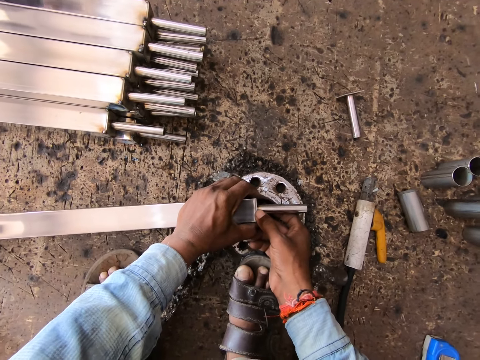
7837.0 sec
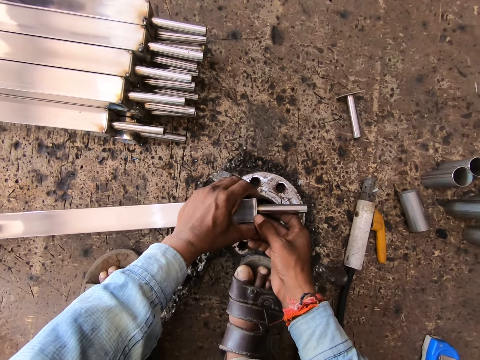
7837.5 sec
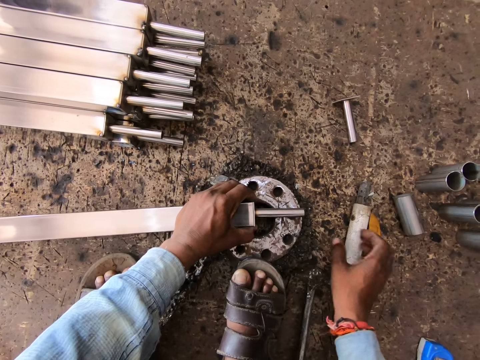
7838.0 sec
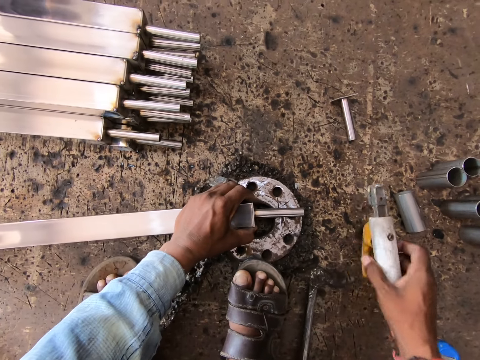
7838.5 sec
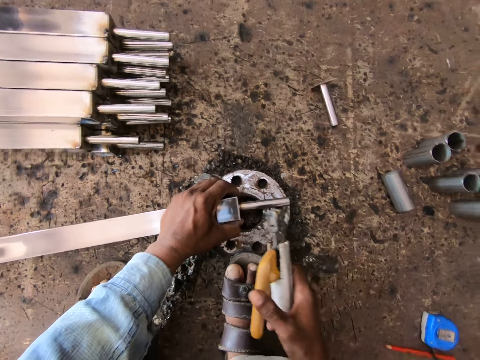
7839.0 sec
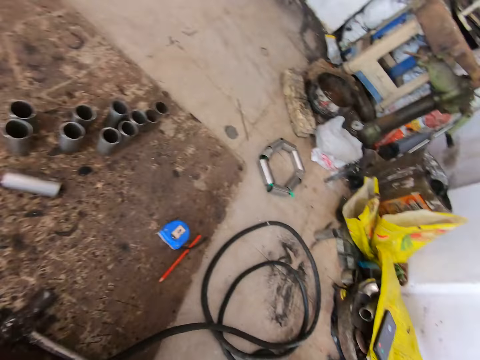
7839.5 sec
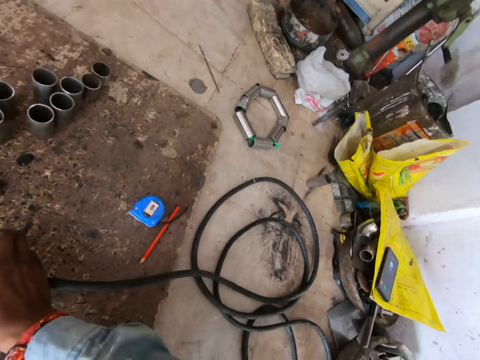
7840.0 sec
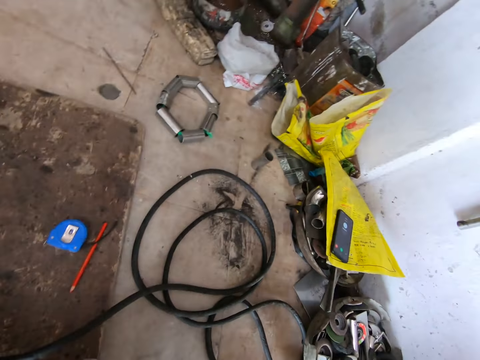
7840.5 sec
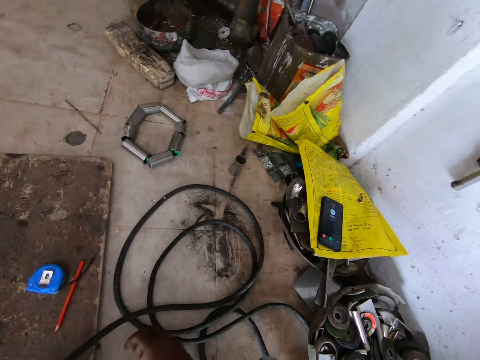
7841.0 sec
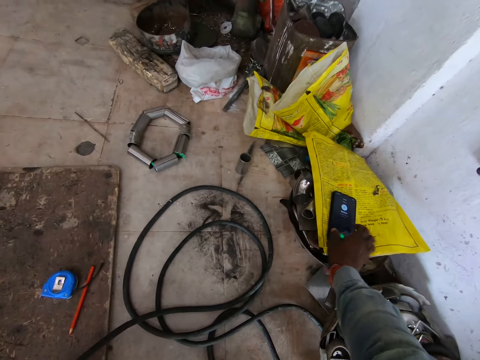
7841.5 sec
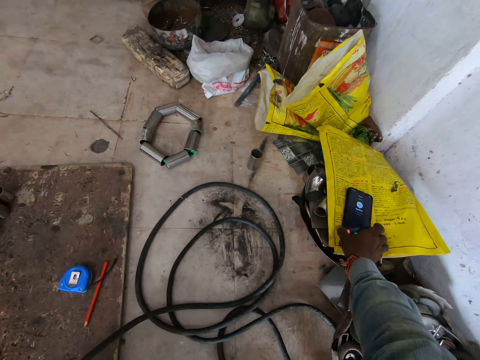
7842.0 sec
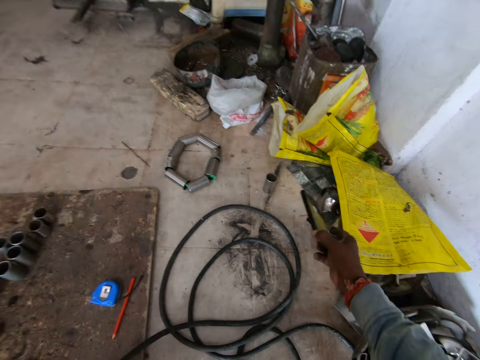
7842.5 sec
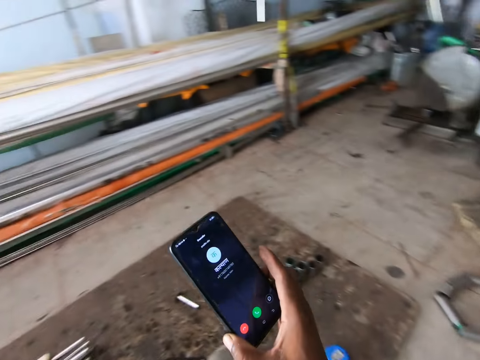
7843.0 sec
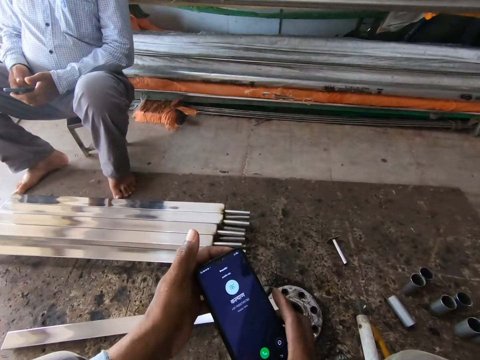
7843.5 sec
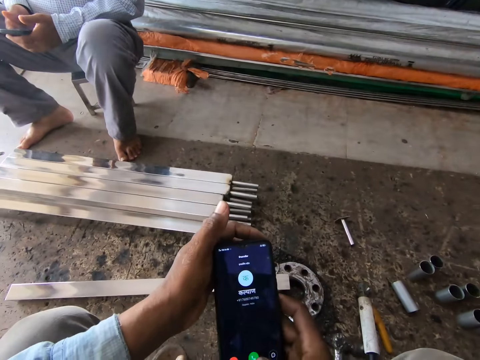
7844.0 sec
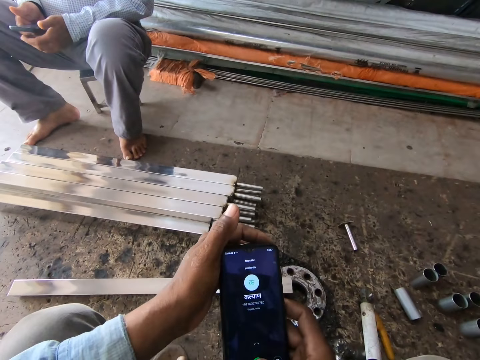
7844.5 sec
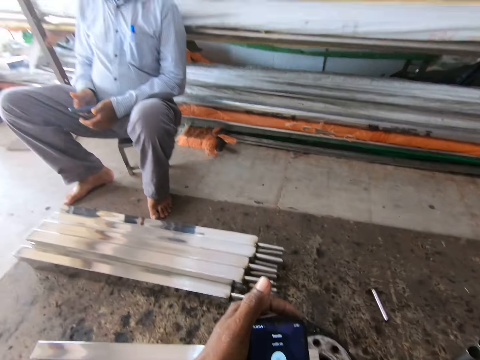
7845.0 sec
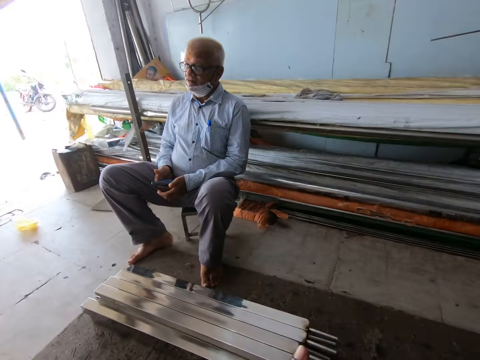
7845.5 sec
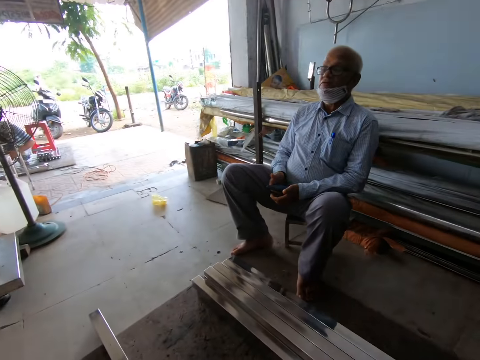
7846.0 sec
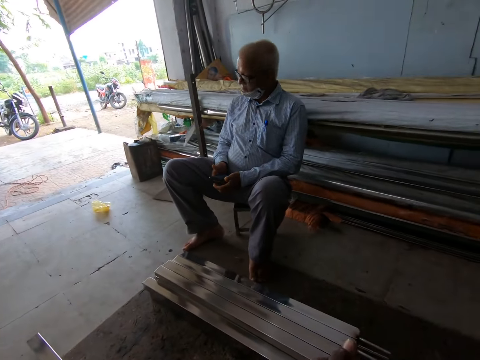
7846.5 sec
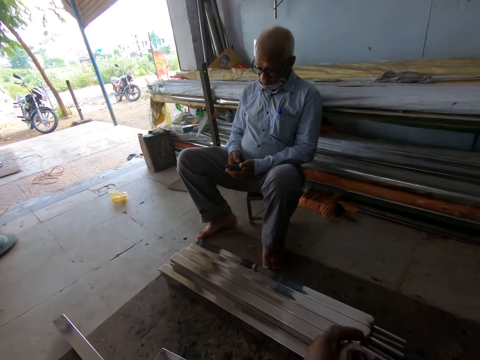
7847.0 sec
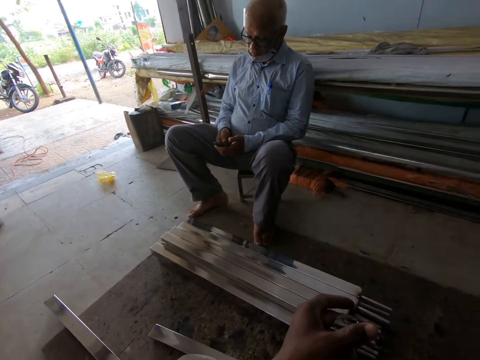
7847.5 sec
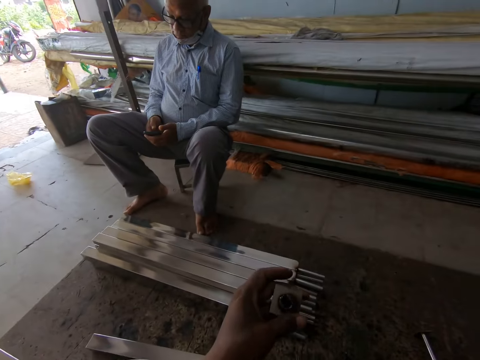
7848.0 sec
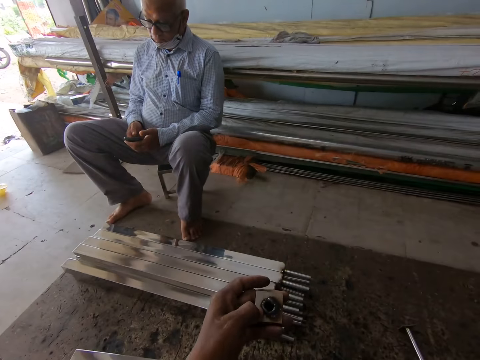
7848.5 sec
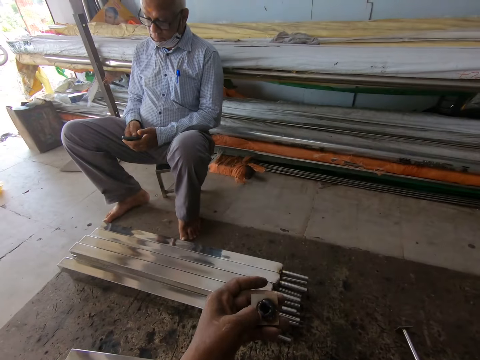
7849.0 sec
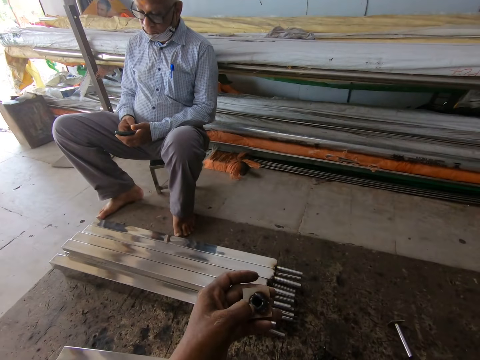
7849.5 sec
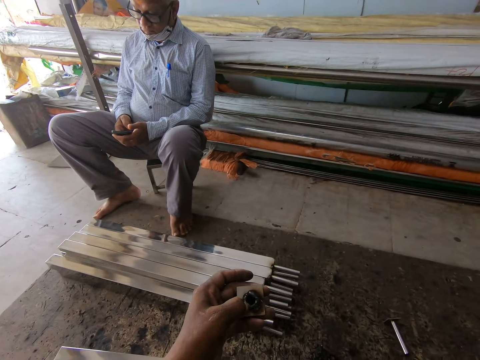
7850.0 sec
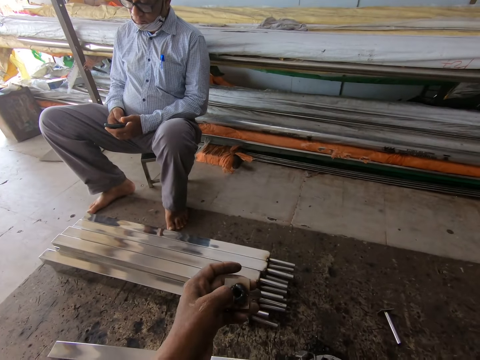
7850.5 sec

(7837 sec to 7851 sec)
The camera wearer picks the welding gun from the floor with his right hand. He looks around. He drops the welding gun on the floor with his right hand. He picks a phone from a paper with his right hand. He holds the phone with both hands. A man operates the phone with both hands. The camera wearer operates the phone with his right hand. He looks around. He holds a metal plate with his left hand. He talks on the phone.

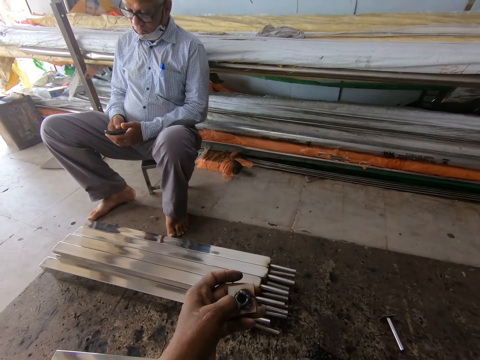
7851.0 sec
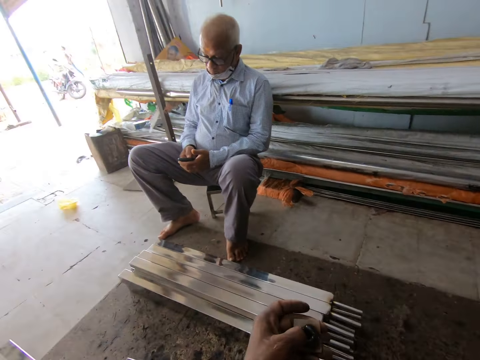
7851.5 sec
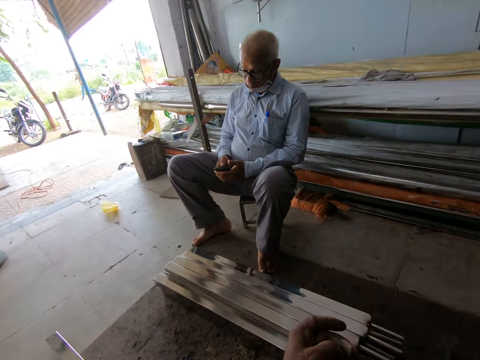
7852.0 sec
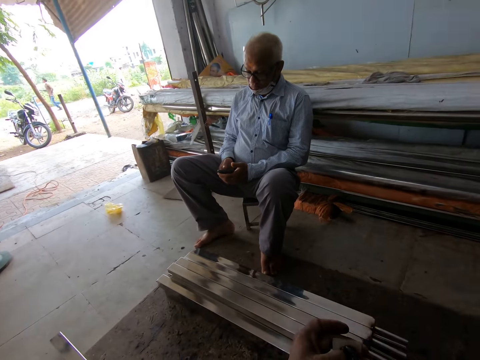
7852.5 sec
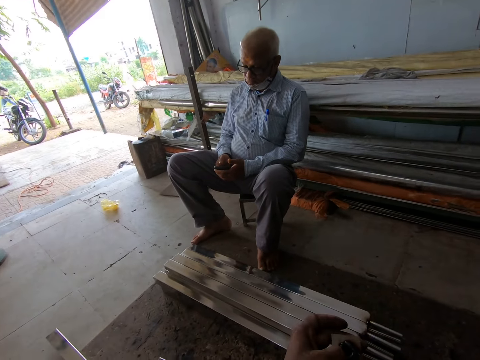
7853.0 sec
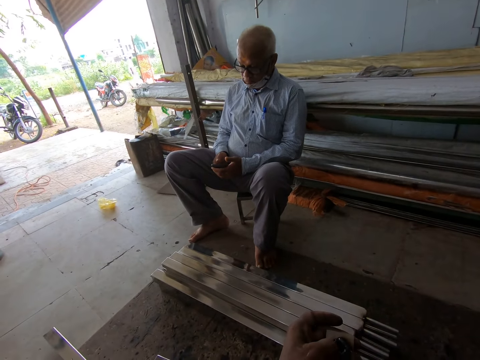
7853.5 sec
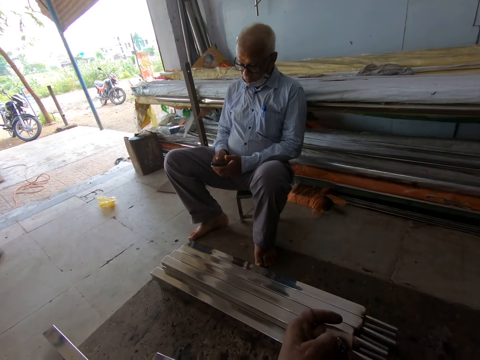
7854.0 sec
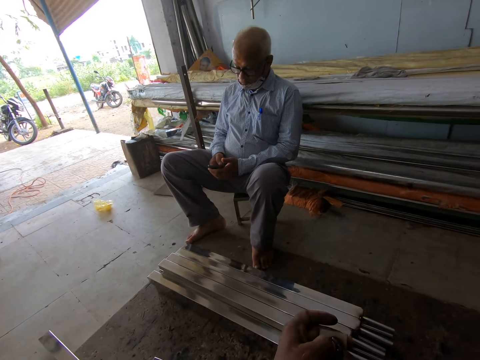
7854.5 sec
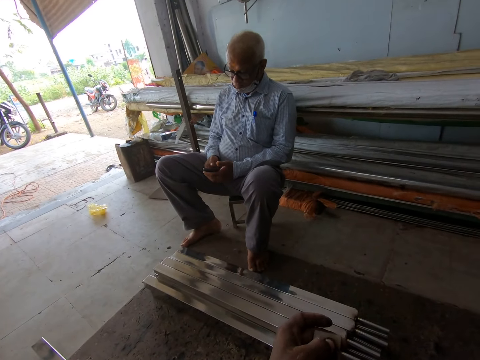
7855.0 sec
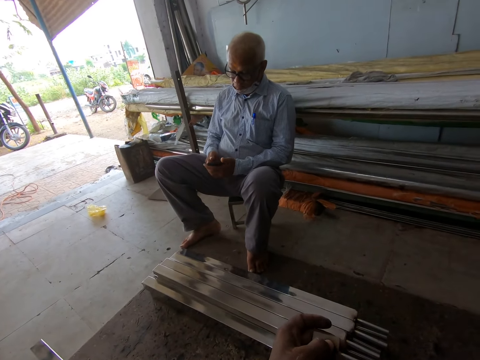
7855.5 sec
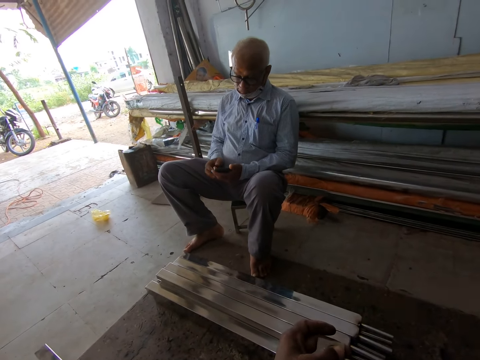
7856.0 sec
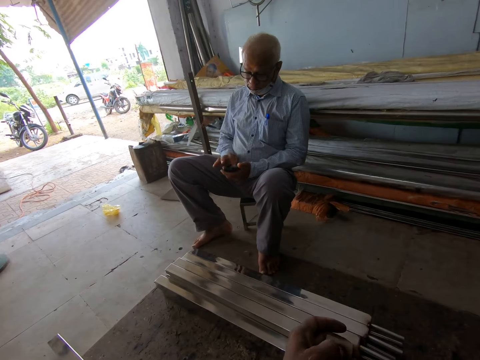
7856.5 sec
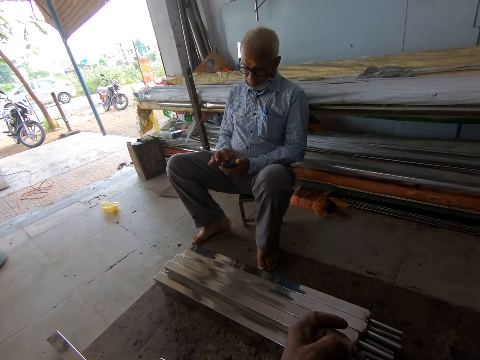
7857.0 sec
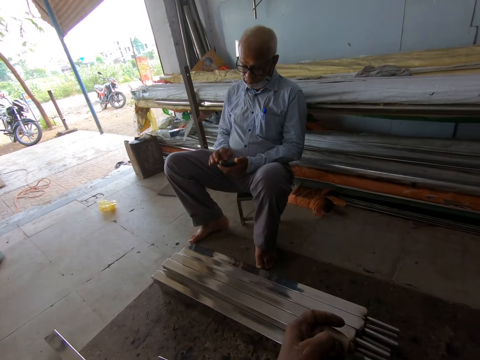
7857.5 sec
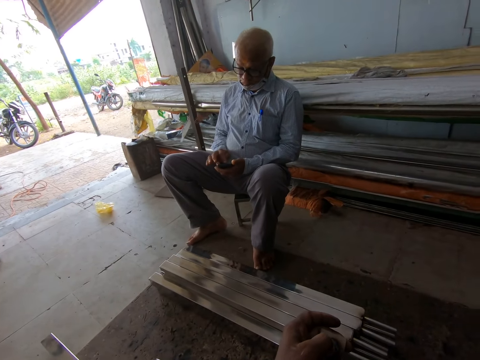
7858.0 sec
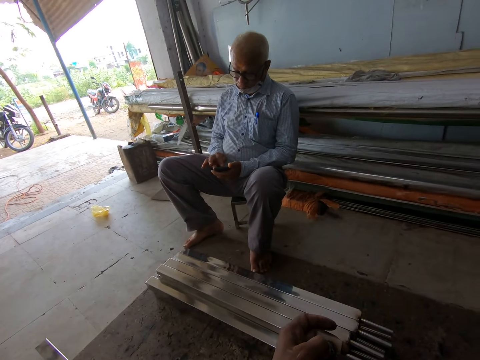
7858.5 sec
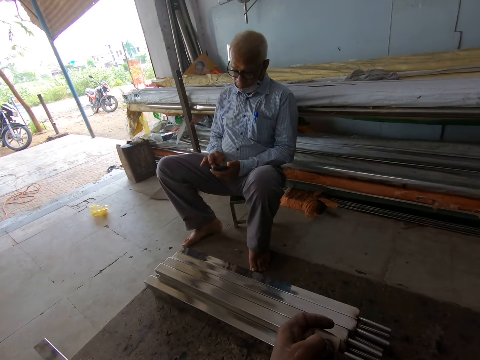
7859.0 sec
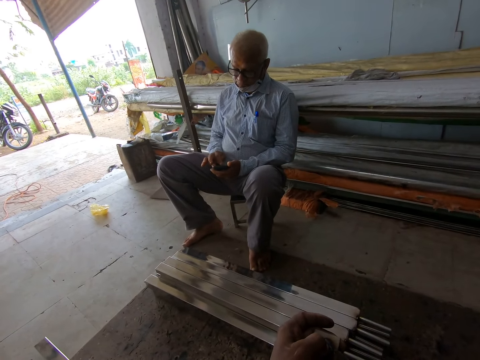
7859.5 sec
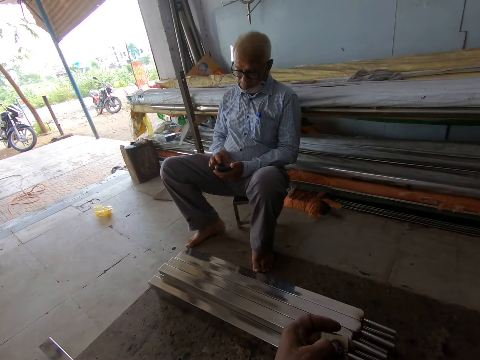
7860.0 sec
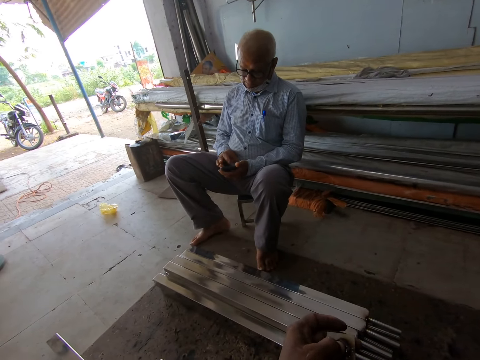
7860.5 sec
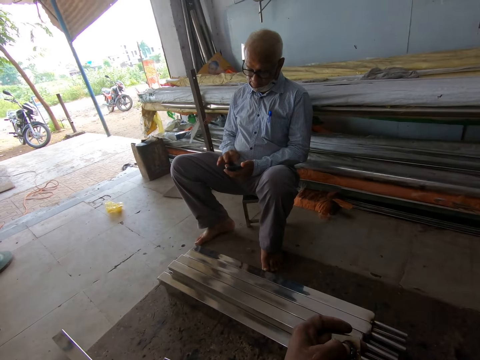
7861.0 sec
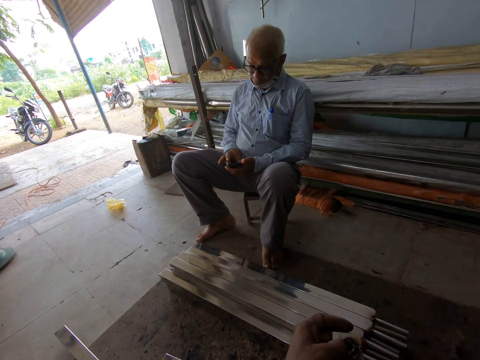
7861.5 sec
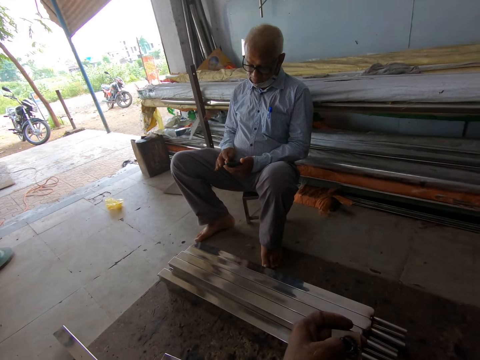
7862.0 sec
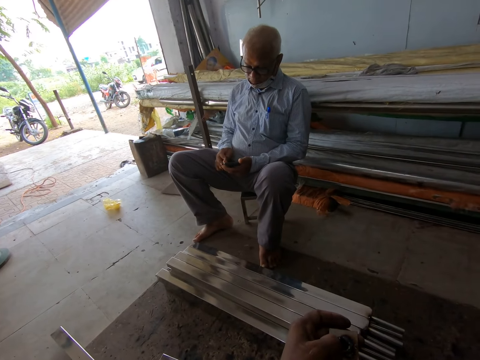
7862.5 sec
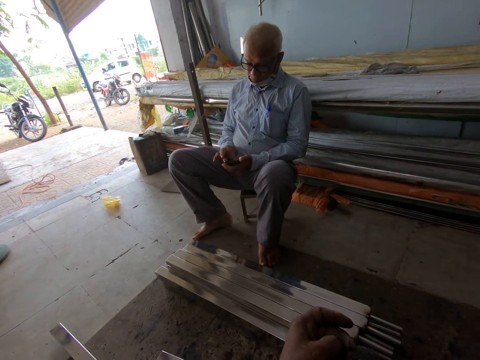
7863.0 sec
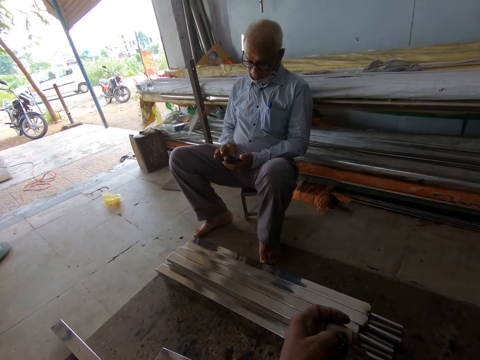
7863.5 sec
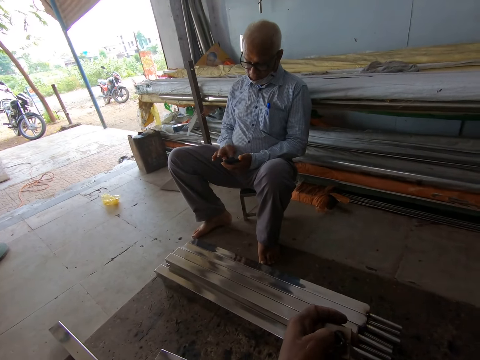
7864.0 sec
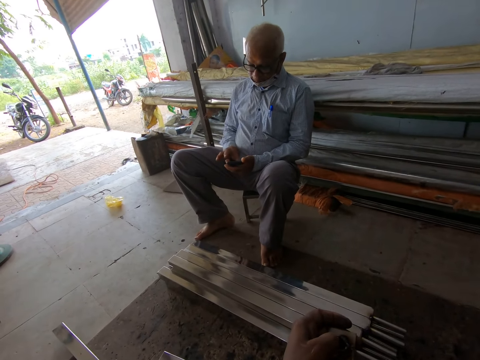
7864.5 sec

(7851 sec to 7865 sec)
The camera wearer looks around.
